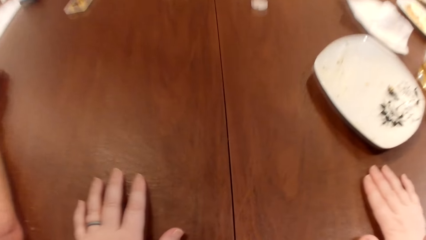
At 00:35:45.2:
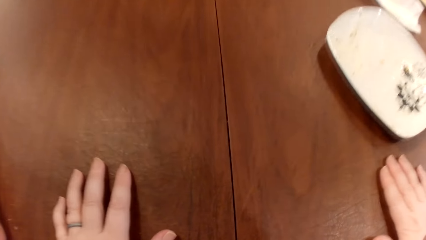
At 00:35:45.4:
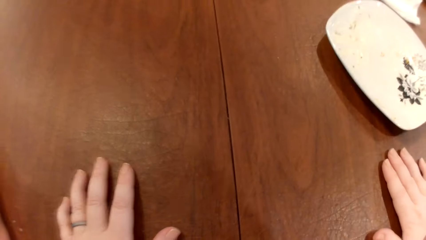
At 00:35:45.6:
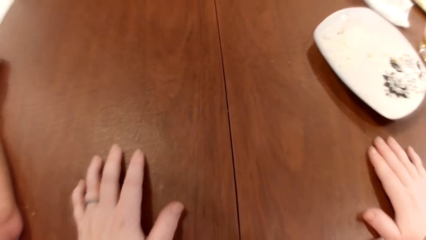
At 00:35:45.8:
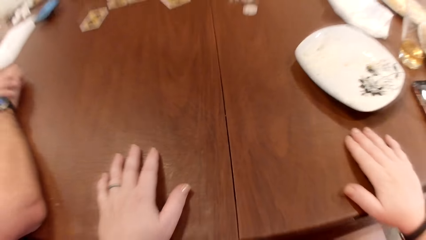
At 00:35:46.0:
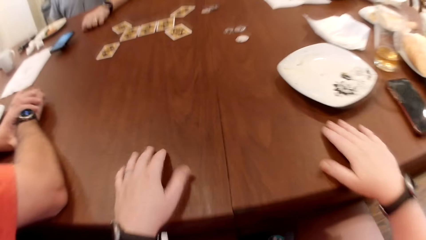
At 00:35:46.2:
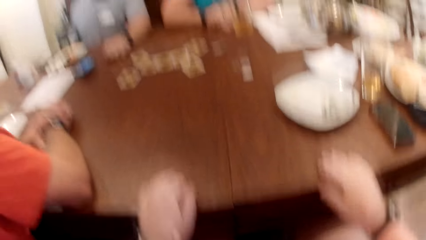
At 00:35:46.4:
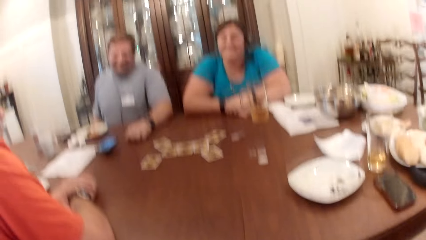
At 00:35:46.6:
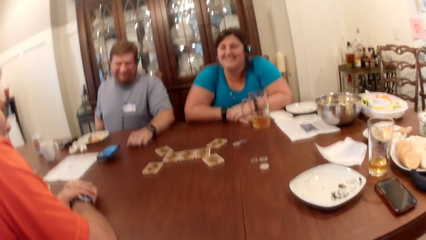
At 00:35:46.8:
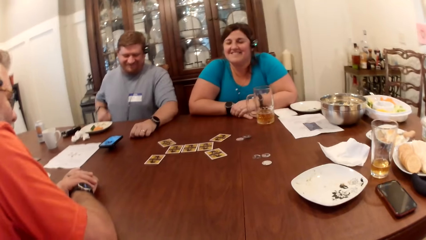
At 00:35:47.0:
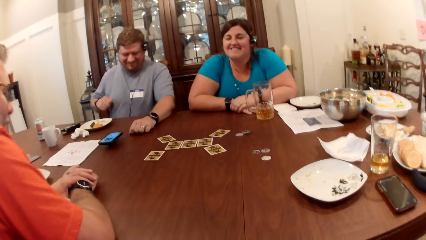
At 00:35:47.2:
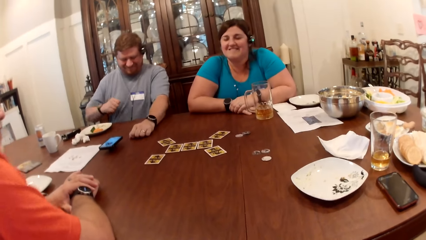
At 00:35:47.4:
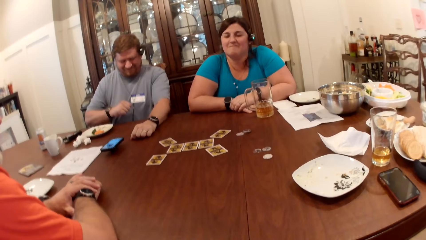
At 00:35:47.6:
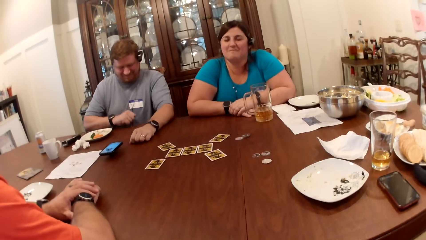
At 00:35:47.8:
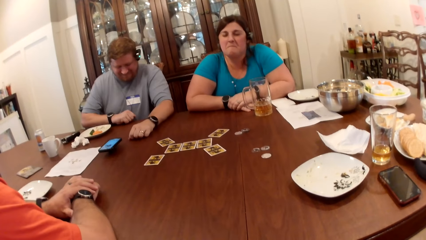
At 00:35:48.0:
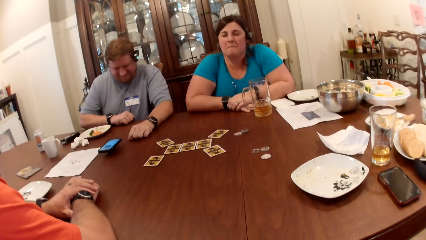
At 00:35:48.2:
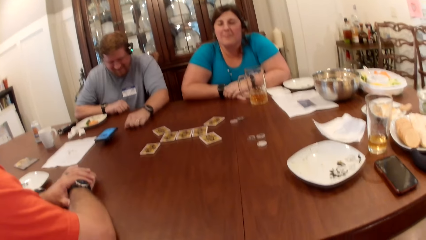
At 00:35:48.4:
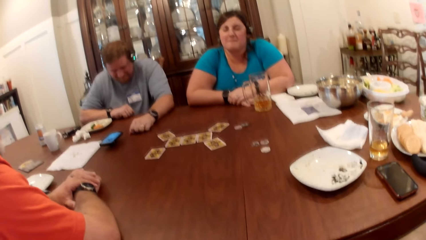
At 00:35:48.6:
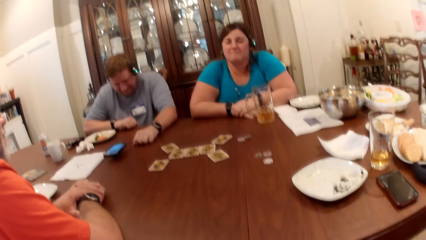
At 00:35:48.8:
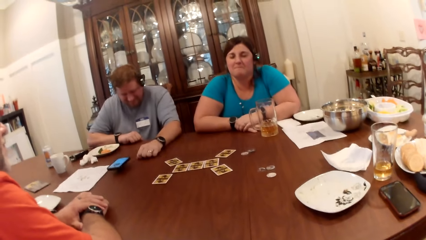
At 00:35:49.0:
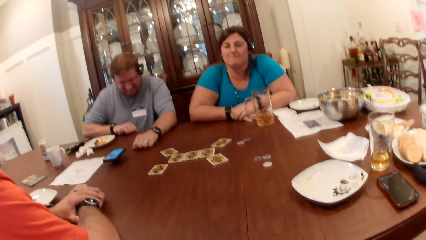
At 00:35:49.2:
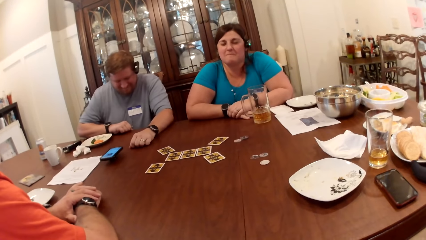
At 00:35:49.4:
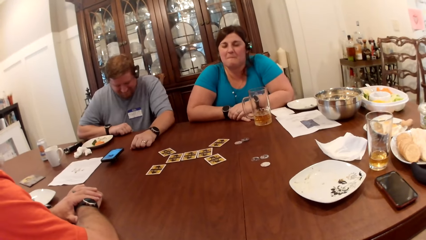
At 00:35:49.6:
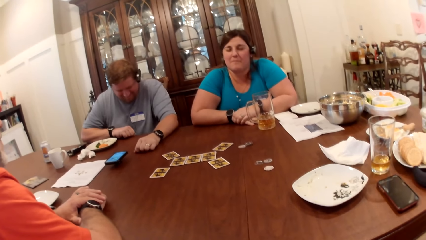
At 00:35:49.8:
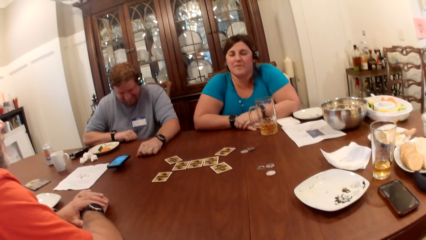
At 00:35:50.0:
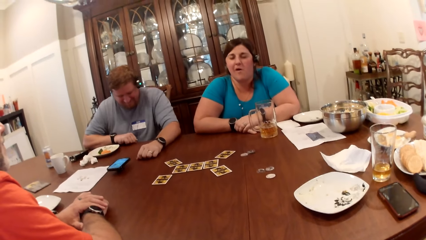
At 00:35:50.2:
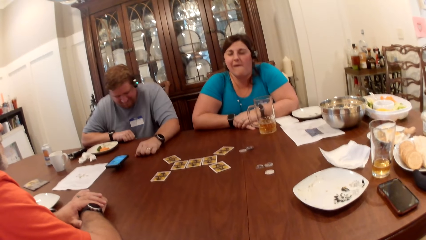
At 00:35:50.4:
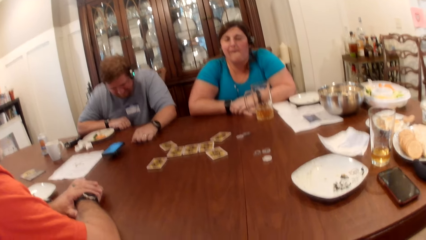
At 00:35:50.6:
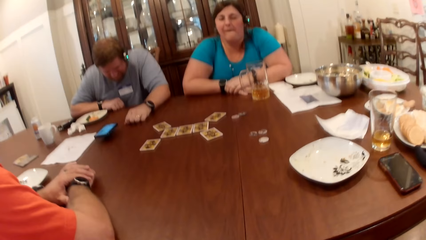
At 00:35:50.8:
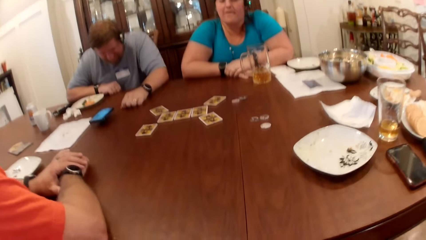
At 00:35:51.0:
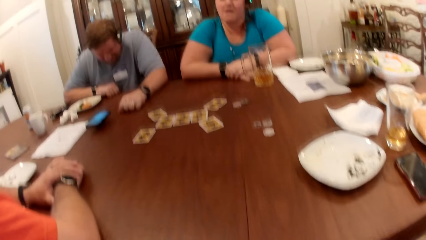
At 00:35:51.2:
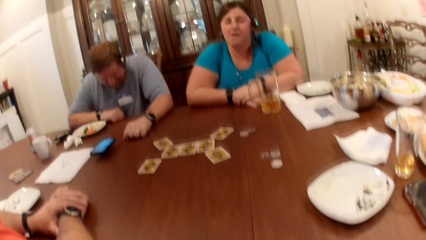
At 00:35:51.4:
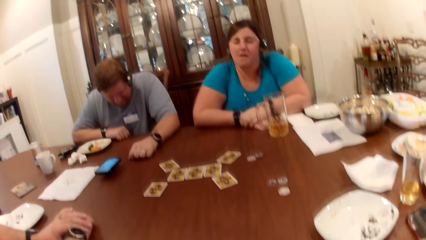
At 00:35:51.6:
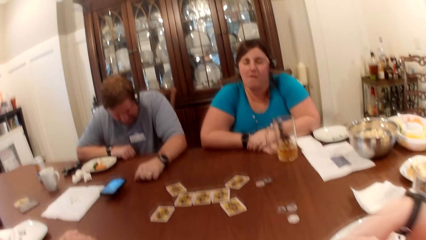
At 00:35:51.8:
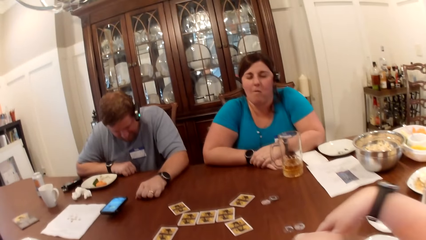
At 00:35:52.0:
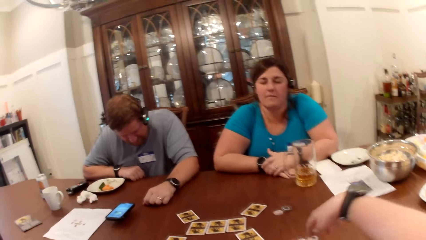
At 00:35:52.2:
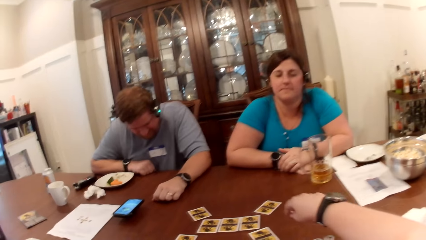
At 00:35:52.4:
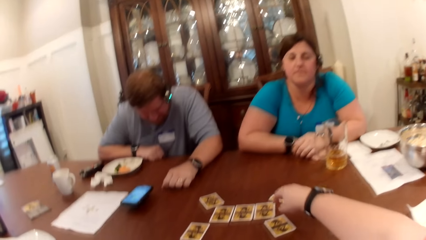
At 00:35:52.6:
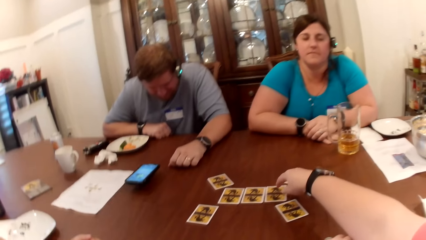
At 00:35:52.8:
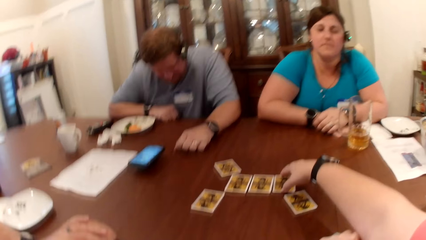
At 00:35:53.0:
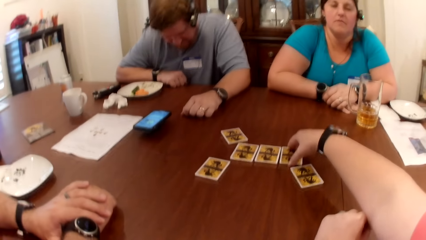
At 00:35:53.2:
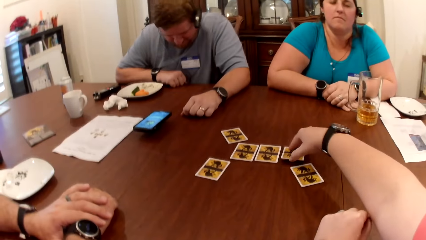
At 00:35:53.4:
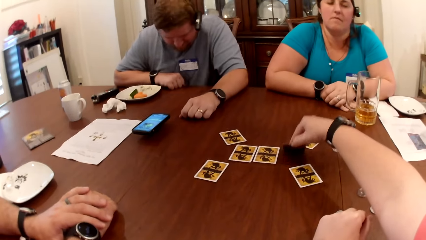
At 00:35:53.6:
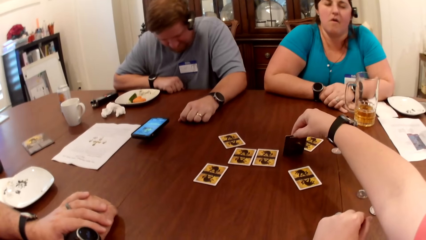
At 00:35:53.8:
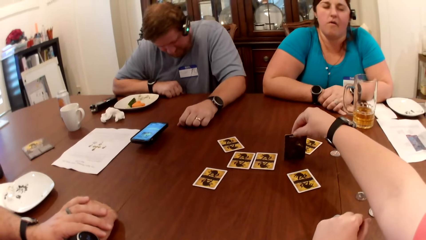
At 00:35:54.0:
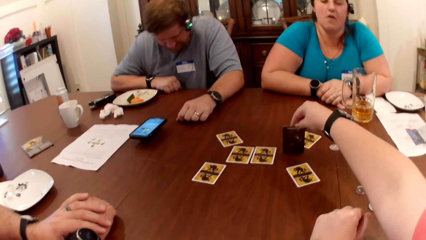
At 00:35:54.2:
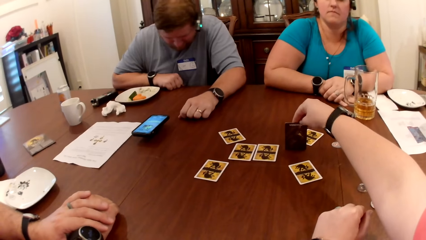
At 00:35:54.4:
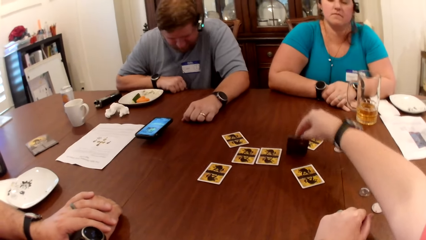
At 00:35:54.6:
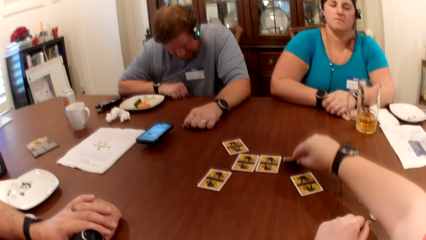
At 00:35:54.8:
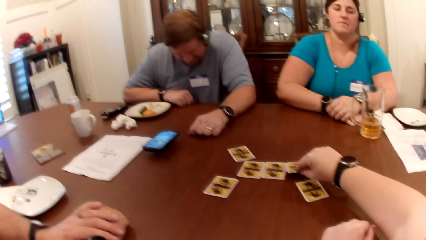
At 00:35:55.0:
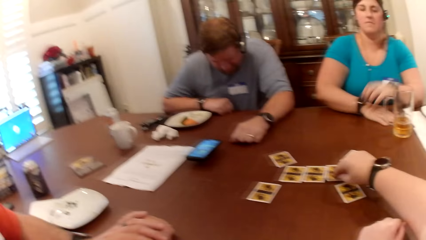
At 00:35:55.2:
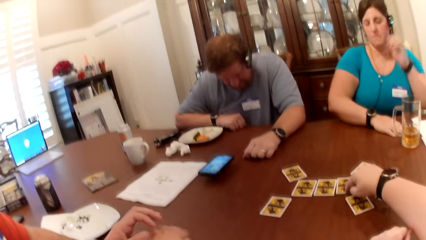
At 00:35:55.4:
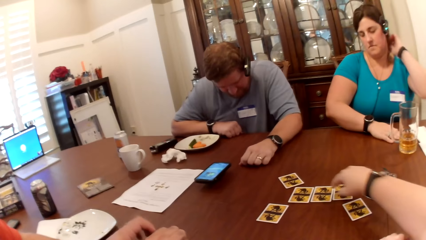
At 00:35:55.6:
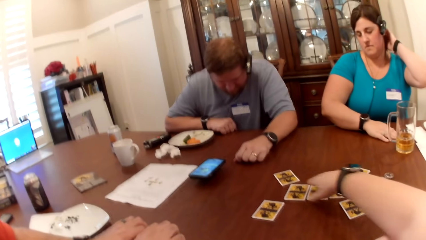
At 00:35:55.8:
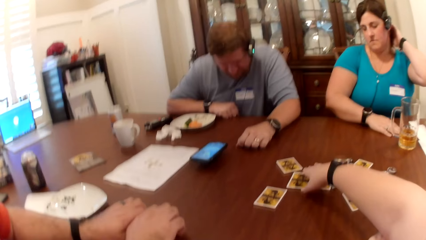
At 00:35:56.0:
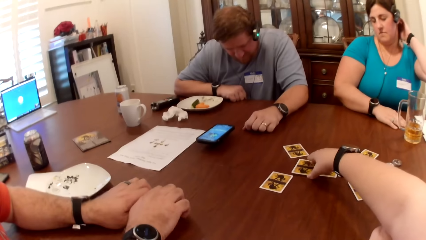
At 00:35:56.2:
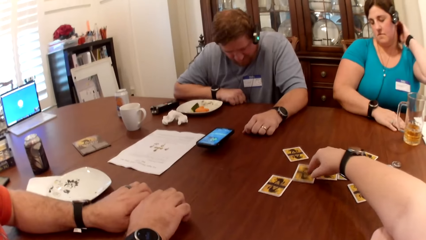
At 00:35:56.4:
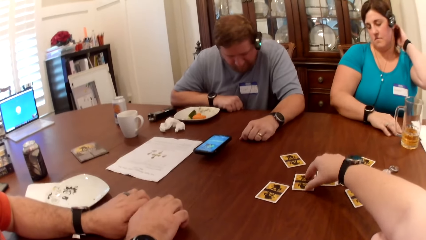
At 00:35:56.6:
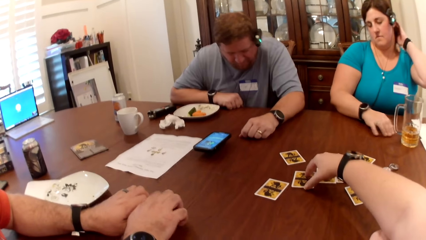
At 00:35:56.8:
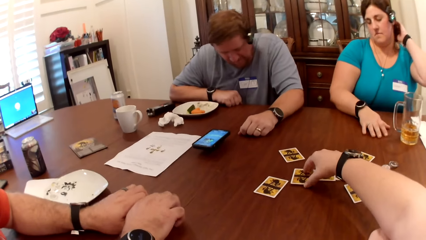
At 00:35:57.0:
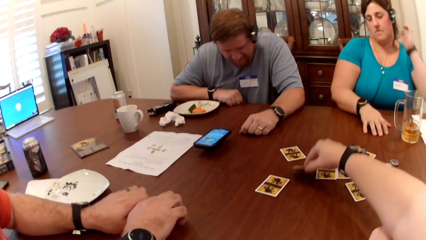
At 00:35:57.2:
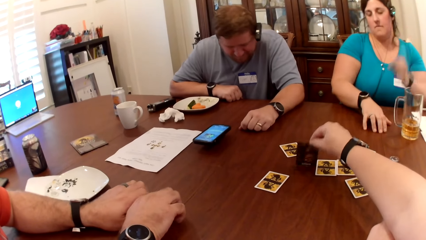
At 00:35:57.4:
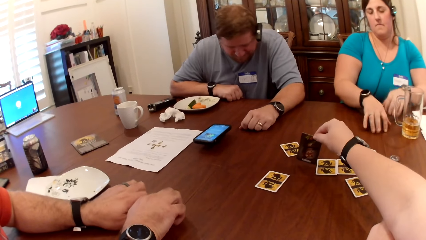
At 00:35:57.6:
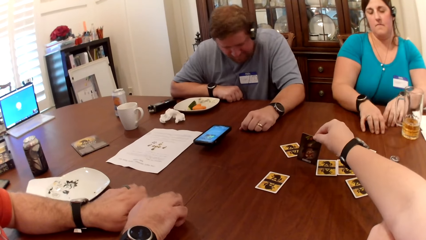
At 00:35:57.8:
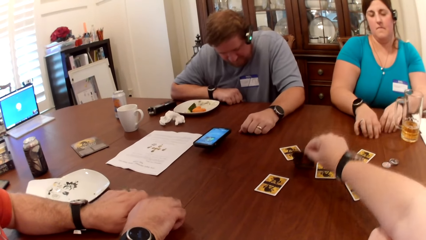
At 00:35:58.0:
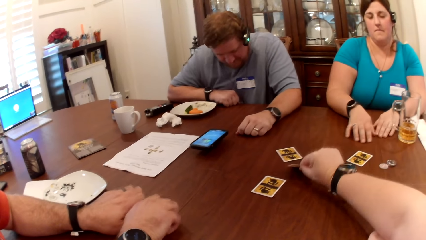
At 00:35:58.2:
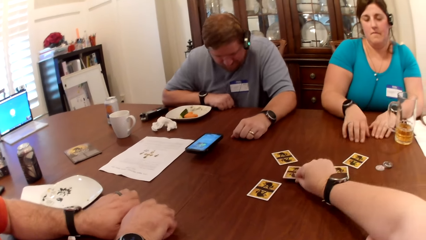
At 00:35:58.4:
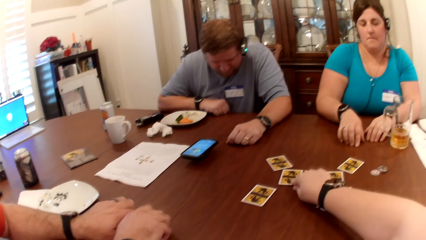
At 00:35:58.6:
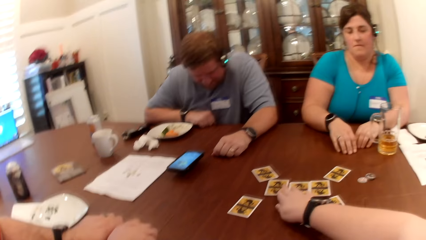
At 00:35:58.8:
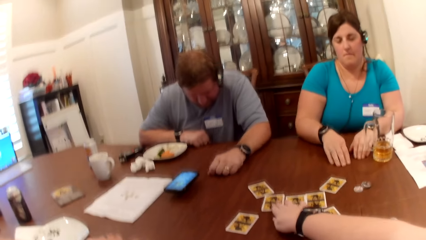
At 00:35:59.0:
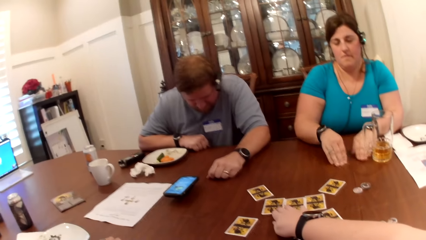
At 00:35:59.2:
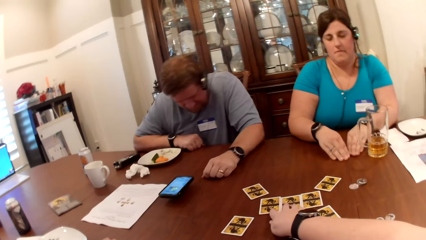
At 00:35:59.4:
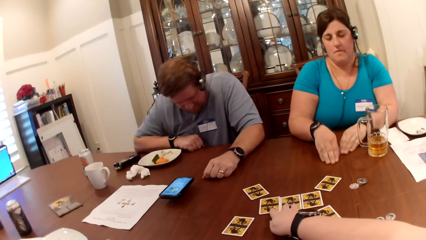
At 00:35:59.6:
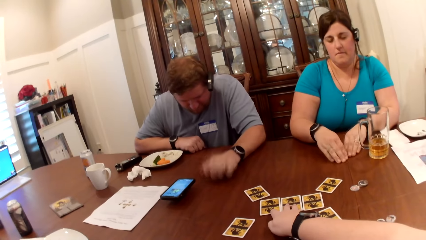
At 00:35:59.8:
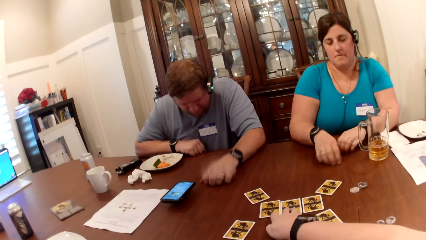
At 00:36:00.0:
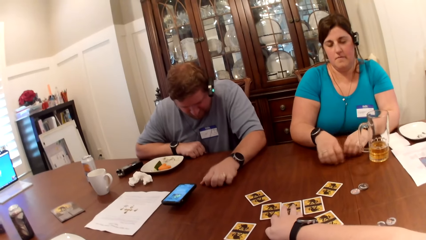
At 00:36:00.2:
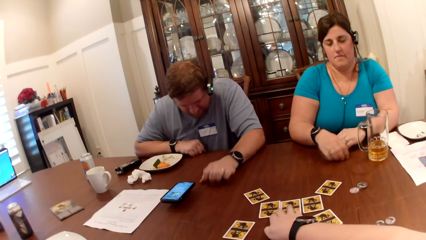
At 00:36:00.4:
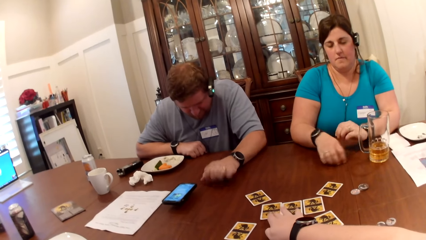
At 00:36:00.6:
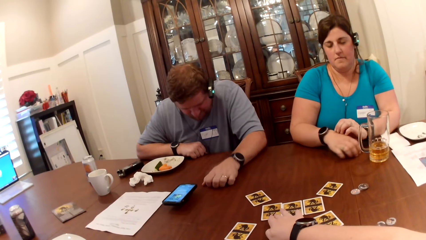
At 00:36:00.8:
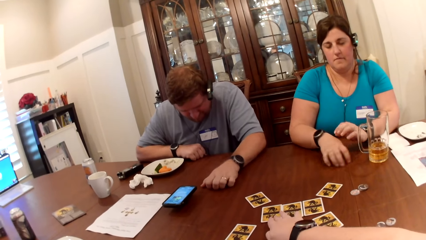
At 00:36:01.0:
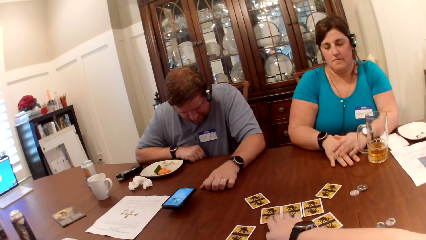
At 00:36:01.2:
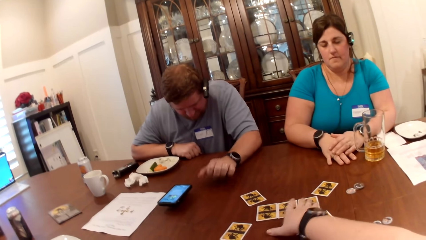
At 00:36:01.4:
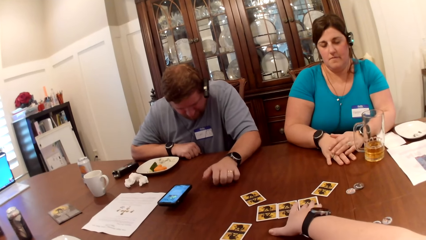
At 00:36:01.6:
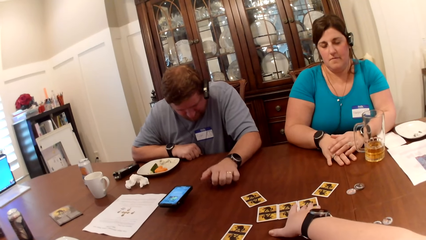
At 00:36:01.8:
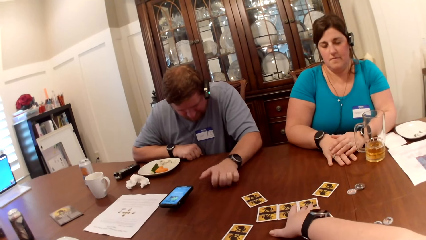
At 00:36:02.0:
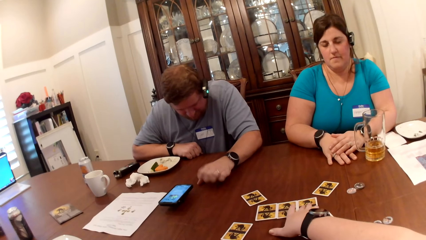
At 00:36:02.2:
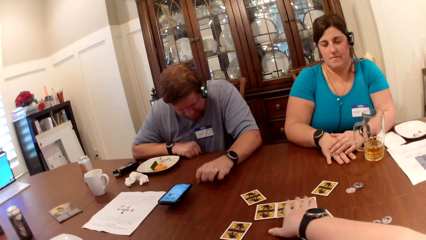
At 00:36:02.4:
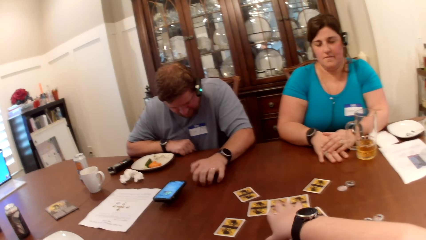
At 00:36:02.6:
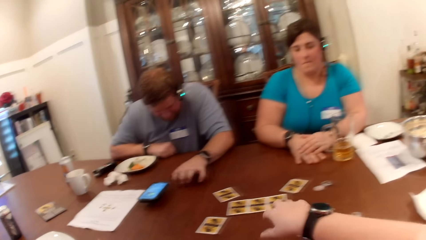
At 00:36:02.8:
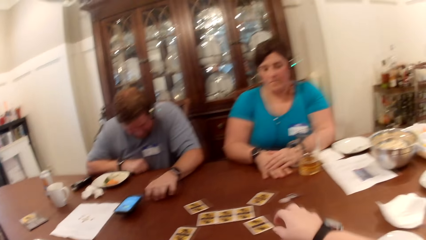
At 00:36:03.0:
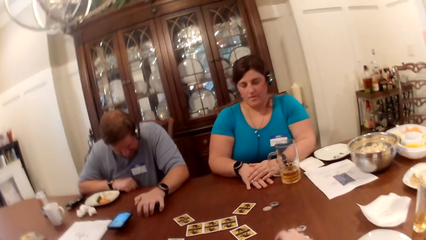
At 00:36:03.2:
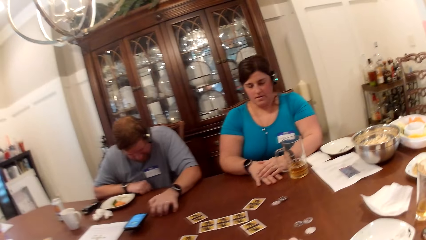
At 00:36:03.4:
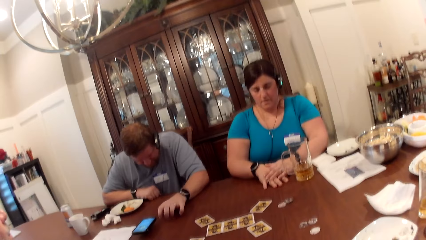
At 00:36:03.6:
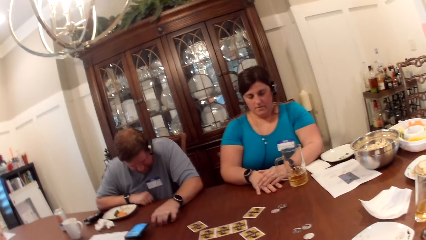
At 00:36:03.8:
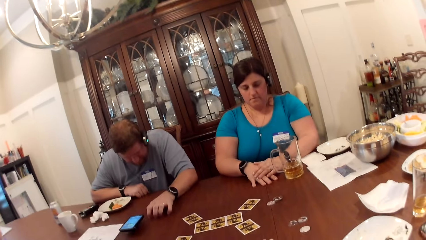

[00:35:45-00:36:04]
A man places his right hand on the table. The camera wearer peeks at the card on the table with her right hand. She picks up the card and puts the card on the table. A woman scratches her head with her left hand. The camera wearer peeks at the card on the table with her right hand. Another man taps on the table with both hands. The camera wearer picks up the card. The woman drops her left hand on the table and rubs the table with both hands. The camera wearer puts the card on the table. The other man knocks on the table with his left hand. The camera wearer adjusts the cards on the table with her right hand.
